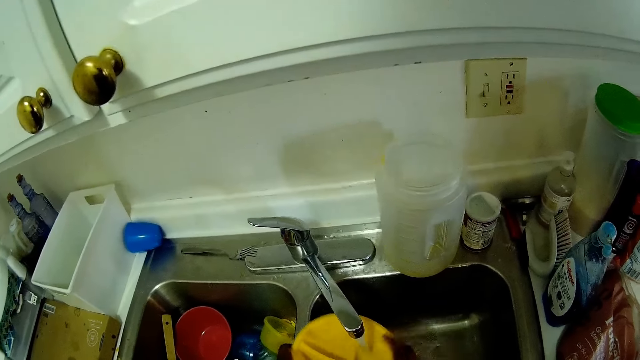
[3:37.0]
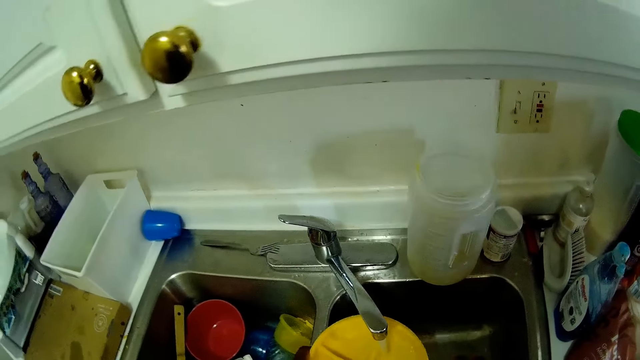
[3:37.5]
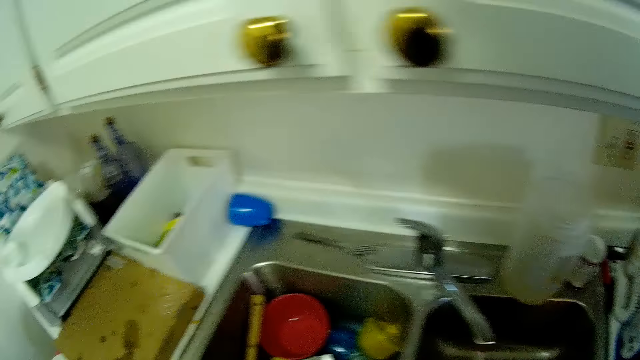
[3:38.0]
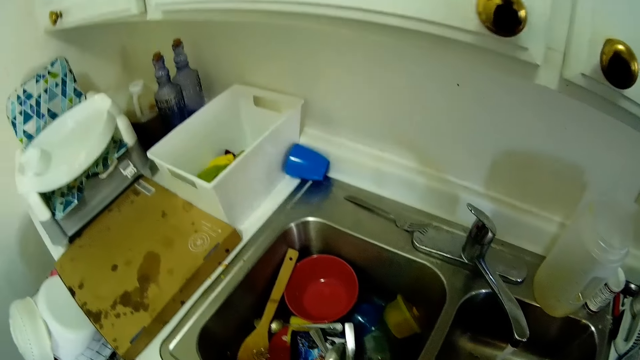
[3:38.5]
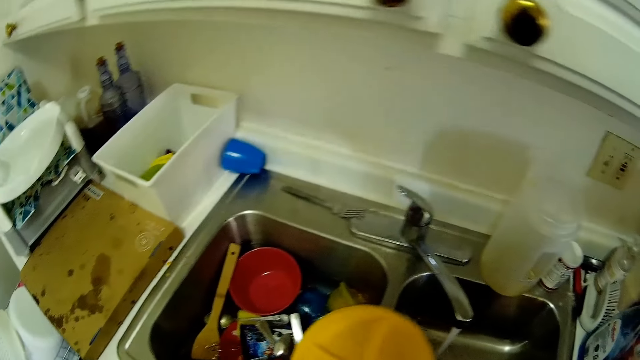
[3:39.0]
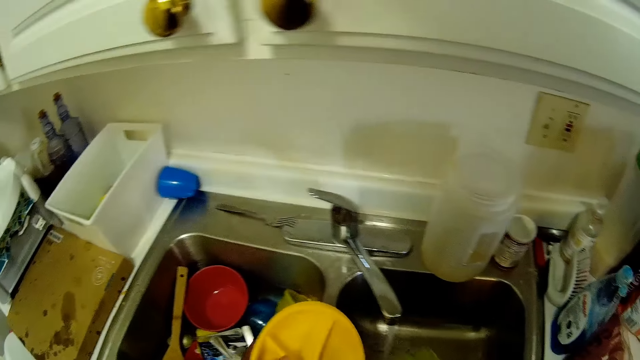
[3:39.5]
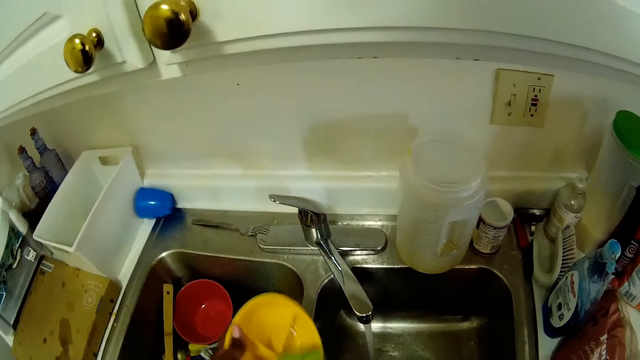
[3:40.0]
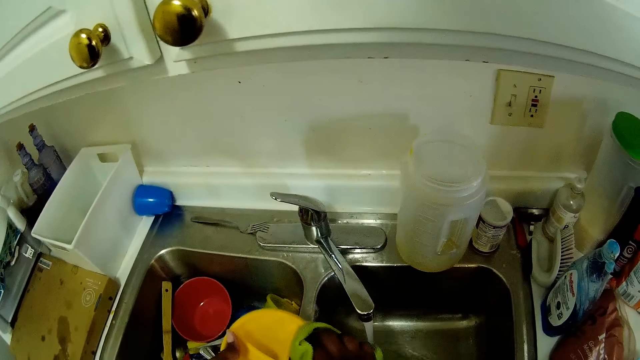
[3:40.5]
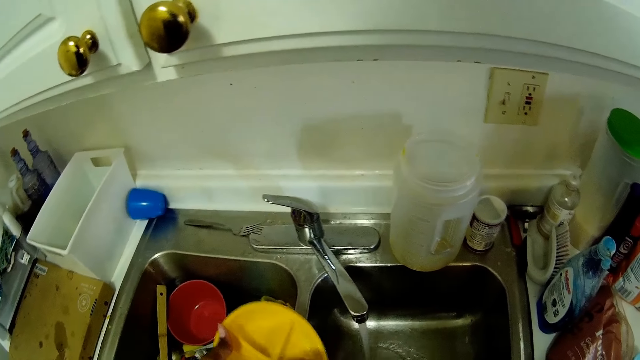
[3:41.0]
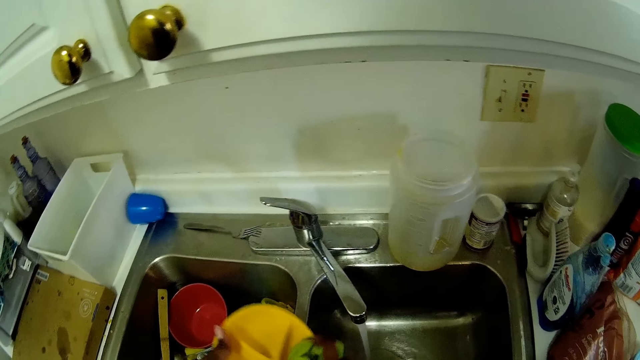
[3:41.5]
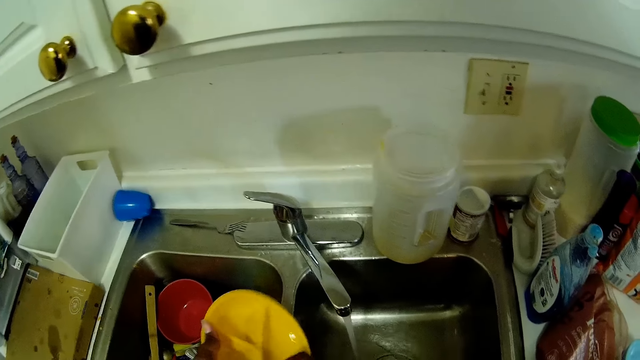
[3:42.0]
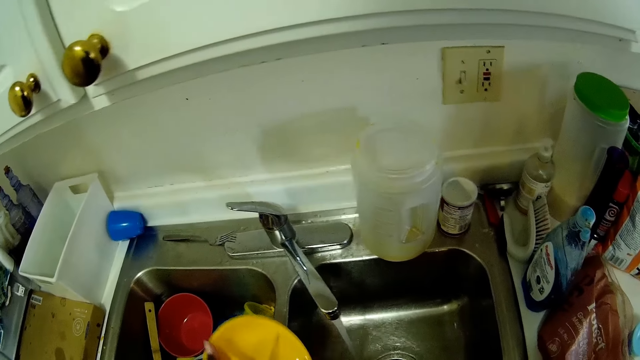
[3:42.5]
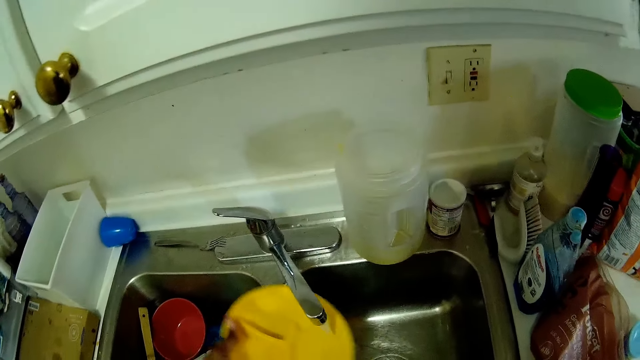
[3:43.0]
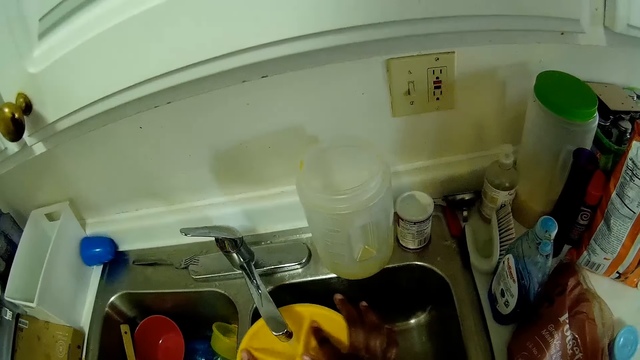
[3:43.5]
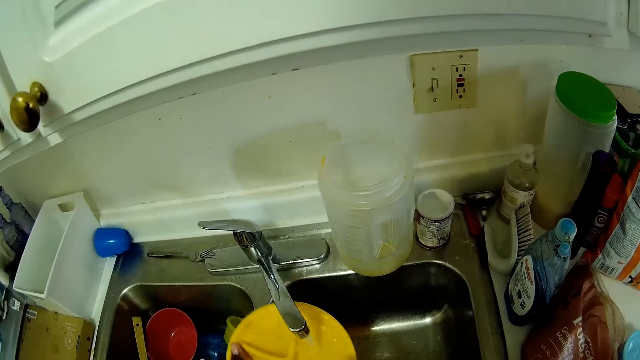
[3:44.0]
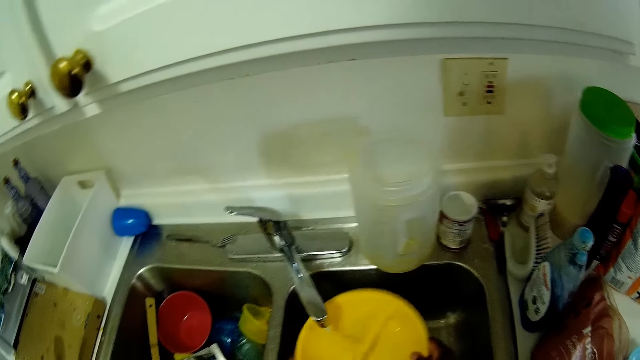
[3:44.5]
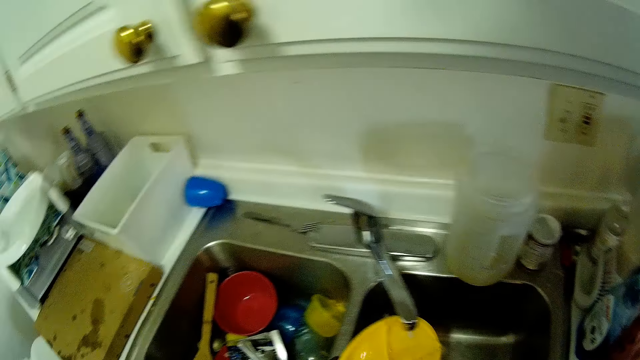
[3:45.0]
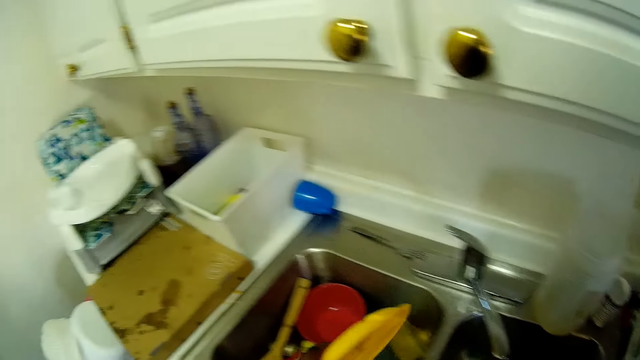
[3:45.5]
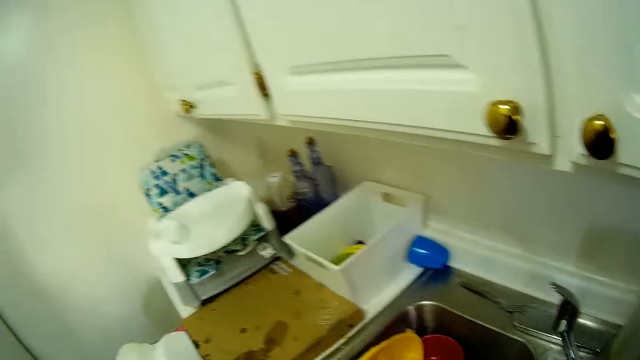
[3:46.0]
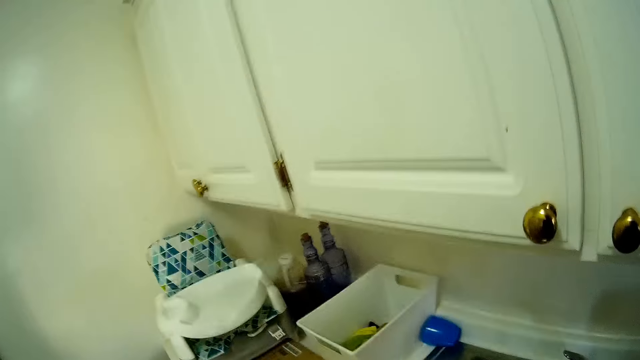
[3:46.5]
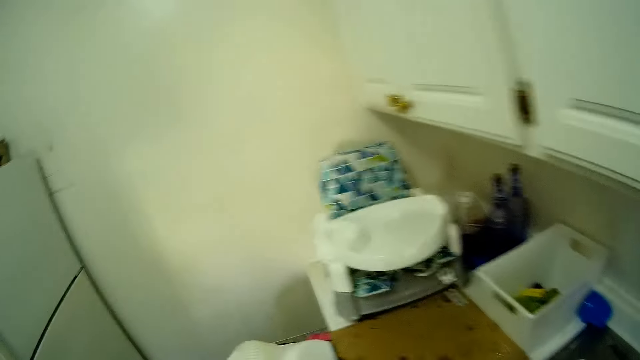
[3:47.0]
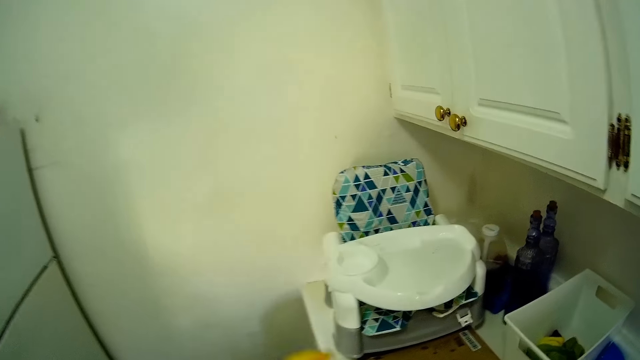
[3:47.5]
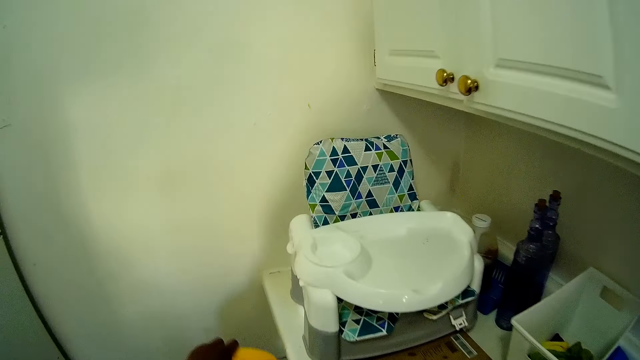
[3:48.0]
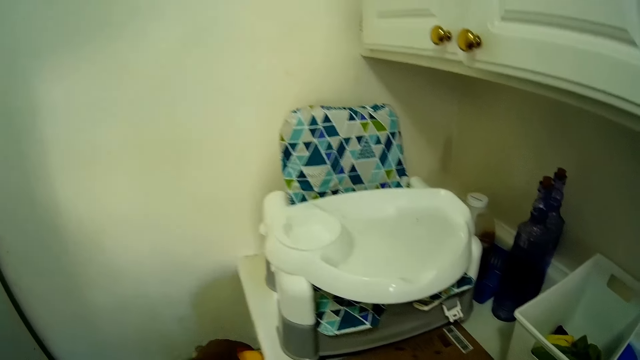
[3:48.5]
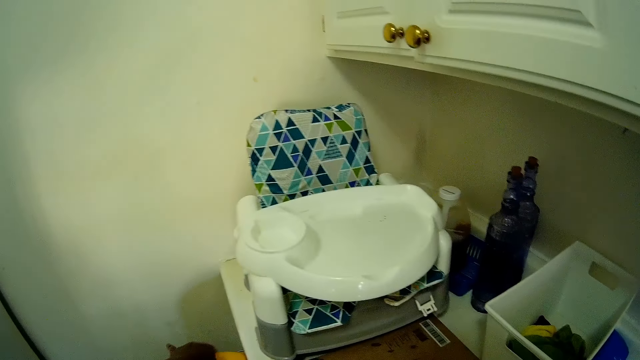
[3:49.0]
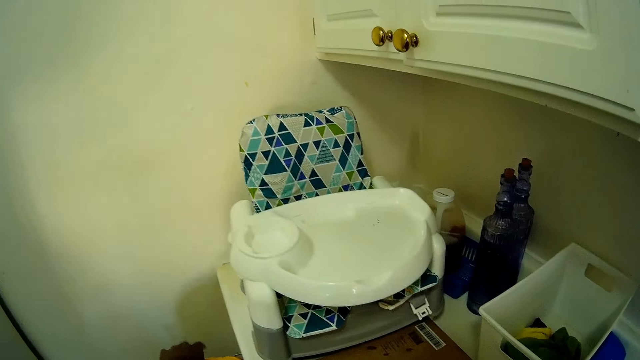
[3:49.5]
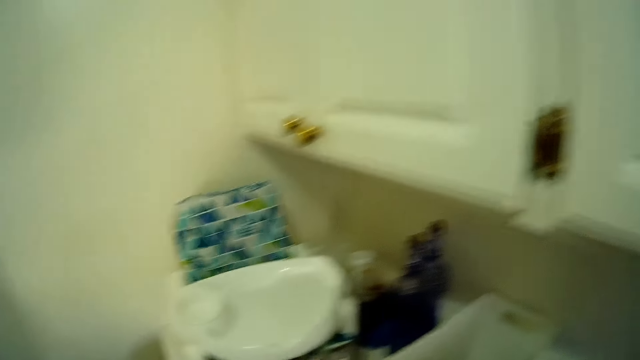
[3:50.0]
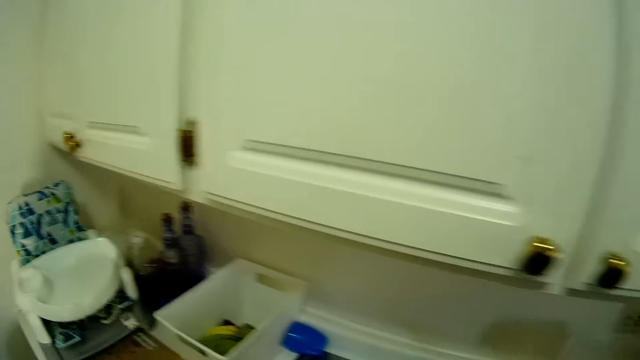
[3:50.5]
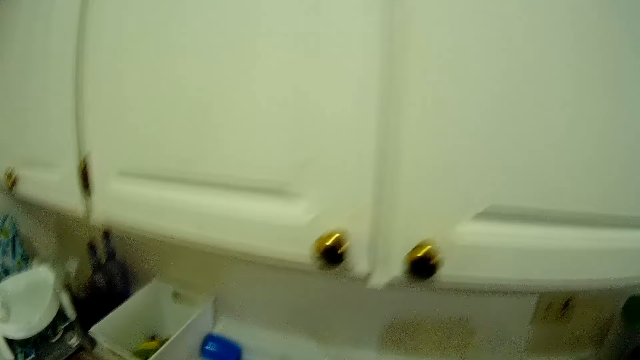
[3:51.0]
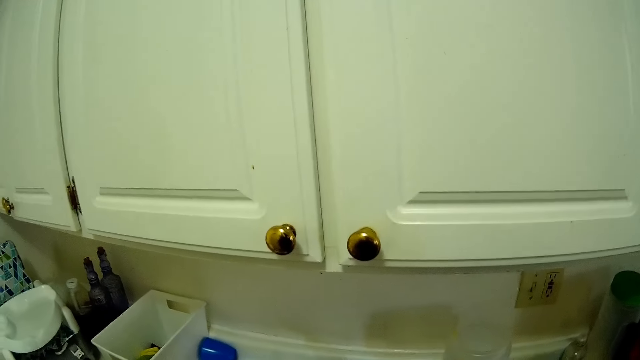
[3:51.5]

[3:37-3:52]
The camera wearer cleans the plate inside the sink with the sponge in her right hand. She places the plate inside the dish rack with her left hand.
